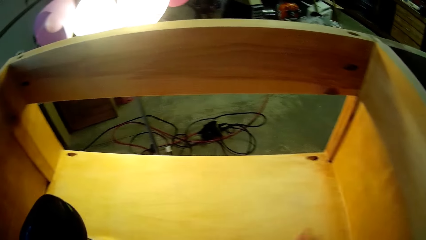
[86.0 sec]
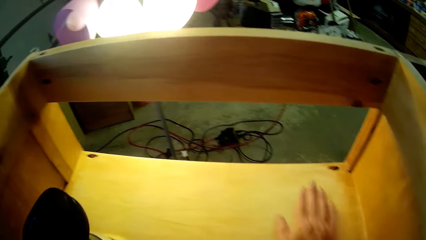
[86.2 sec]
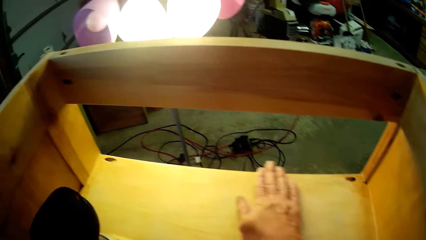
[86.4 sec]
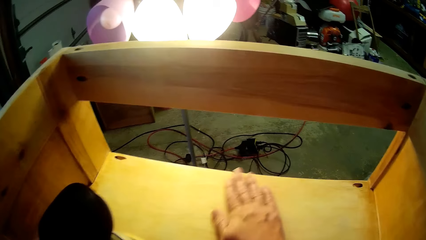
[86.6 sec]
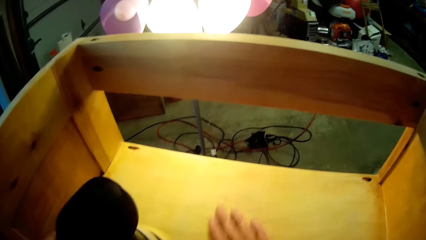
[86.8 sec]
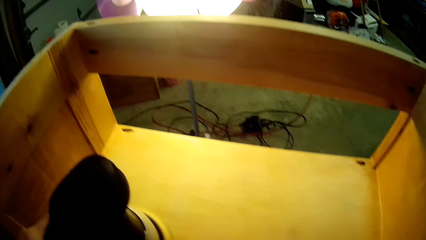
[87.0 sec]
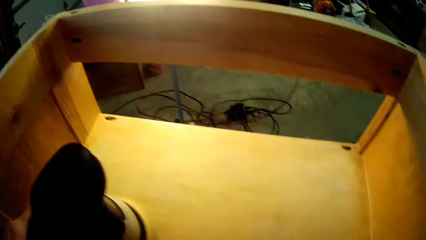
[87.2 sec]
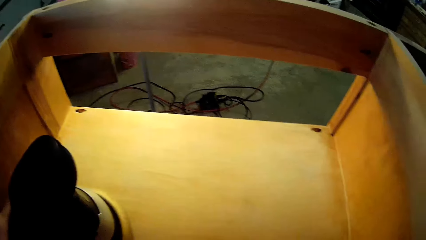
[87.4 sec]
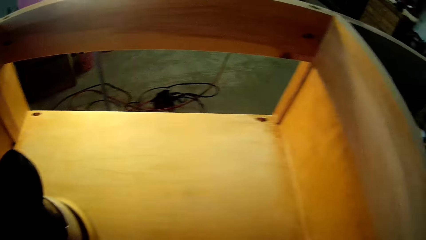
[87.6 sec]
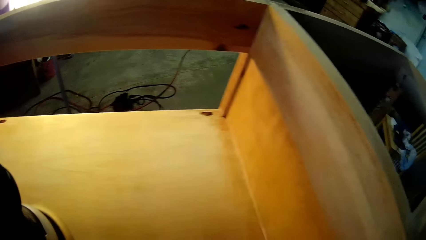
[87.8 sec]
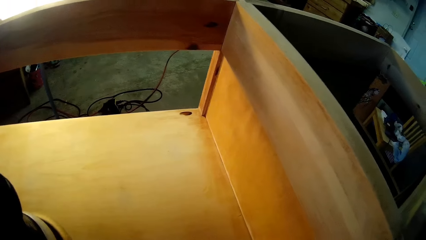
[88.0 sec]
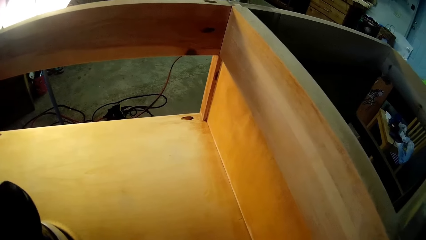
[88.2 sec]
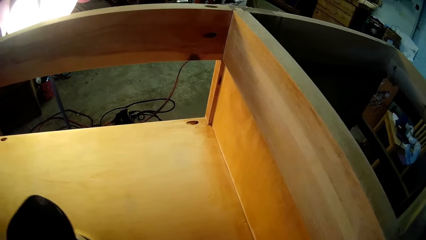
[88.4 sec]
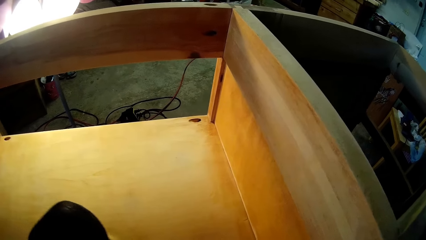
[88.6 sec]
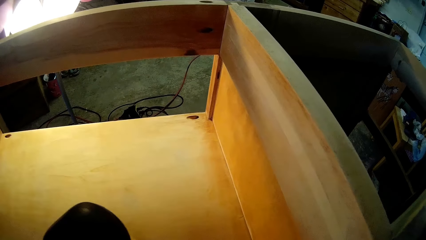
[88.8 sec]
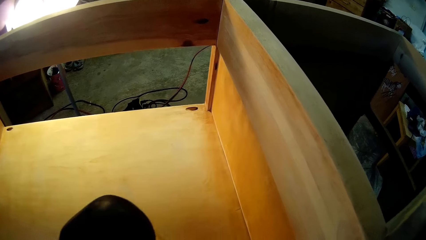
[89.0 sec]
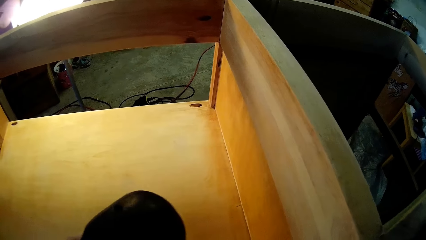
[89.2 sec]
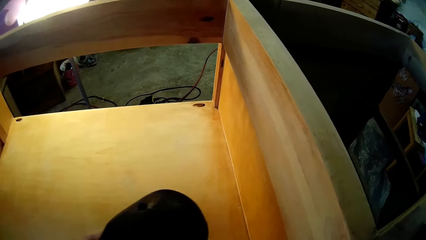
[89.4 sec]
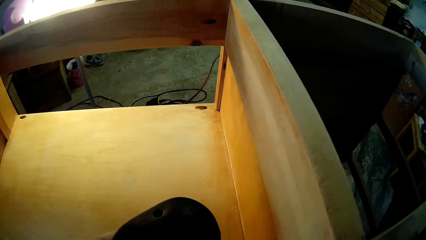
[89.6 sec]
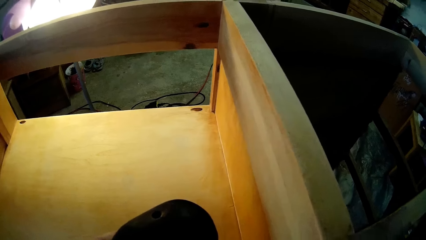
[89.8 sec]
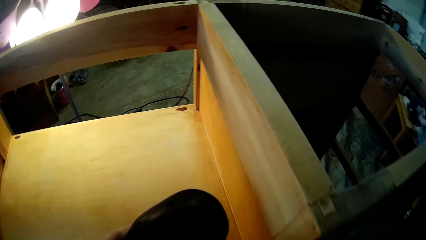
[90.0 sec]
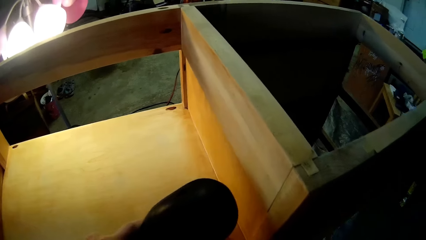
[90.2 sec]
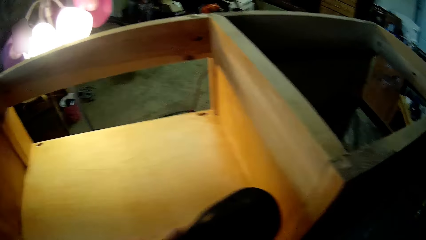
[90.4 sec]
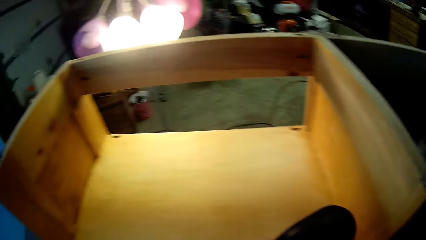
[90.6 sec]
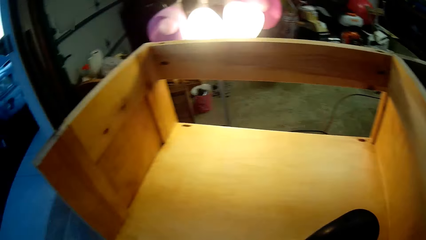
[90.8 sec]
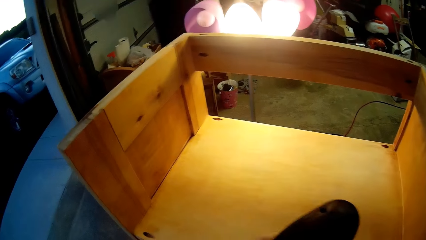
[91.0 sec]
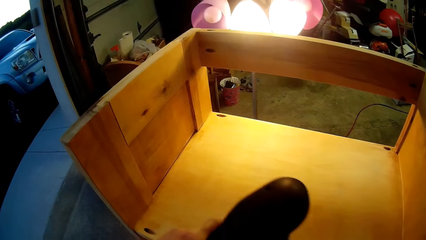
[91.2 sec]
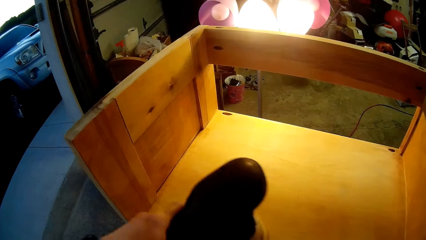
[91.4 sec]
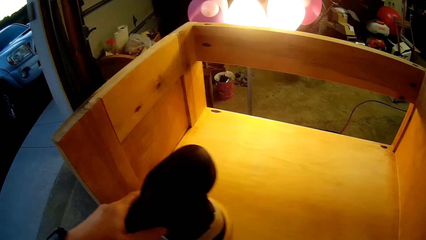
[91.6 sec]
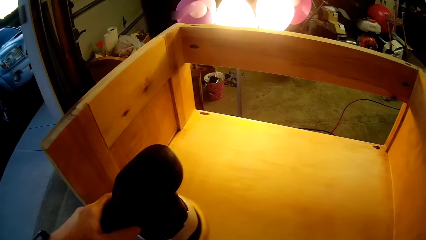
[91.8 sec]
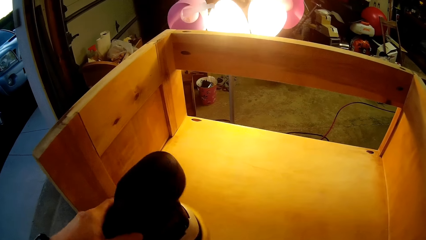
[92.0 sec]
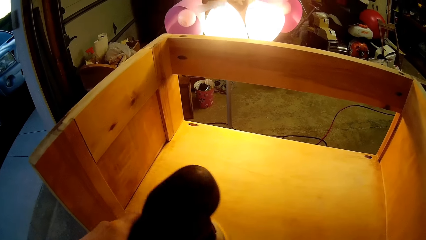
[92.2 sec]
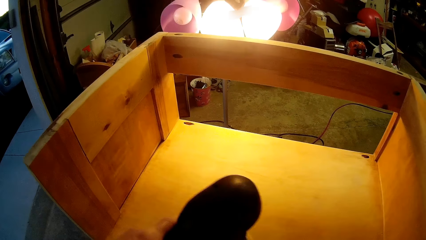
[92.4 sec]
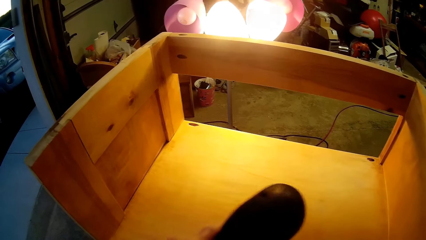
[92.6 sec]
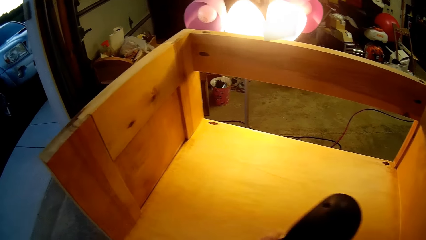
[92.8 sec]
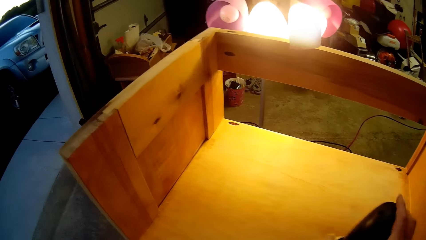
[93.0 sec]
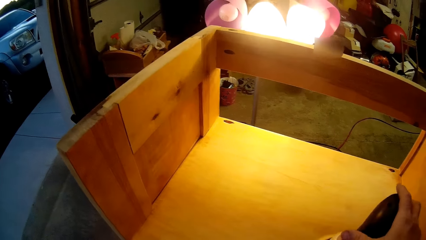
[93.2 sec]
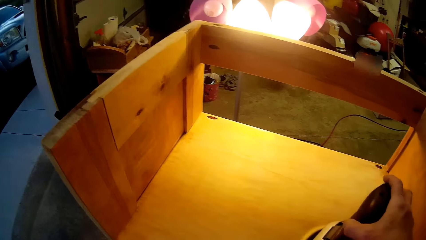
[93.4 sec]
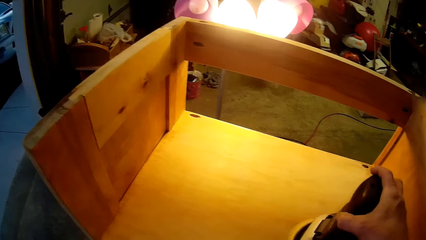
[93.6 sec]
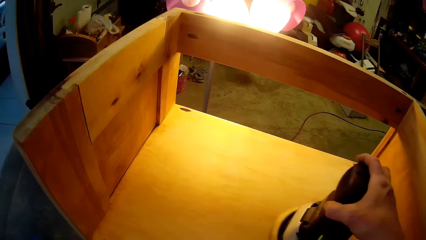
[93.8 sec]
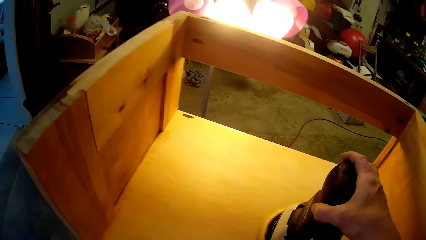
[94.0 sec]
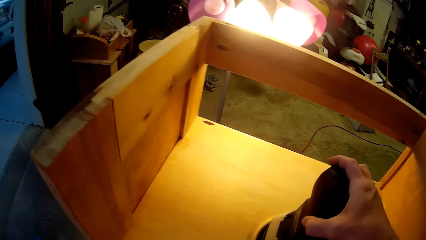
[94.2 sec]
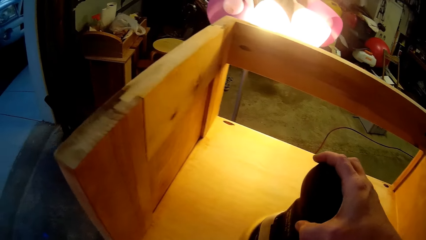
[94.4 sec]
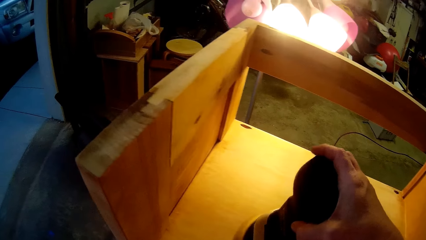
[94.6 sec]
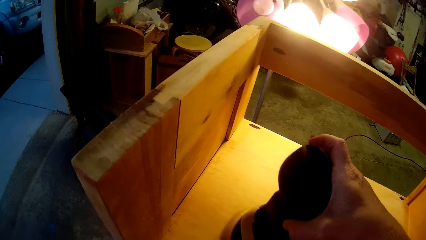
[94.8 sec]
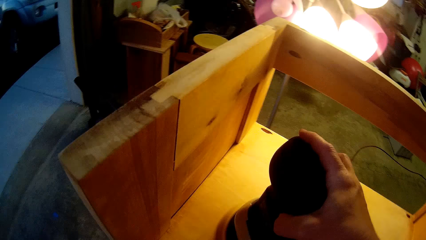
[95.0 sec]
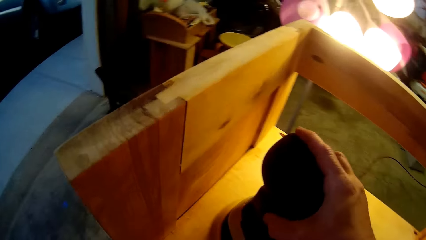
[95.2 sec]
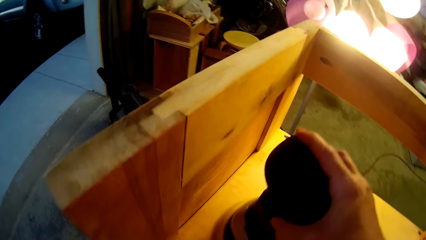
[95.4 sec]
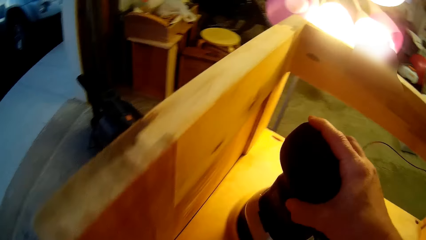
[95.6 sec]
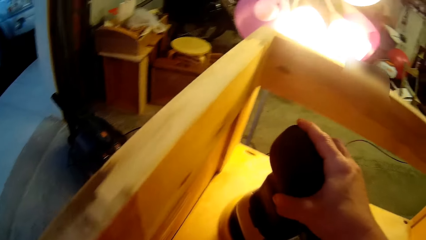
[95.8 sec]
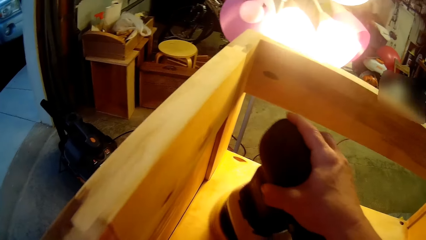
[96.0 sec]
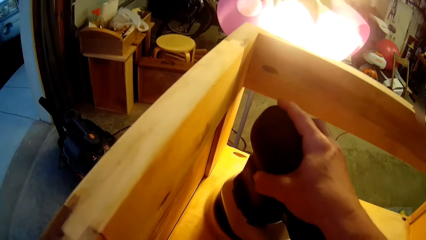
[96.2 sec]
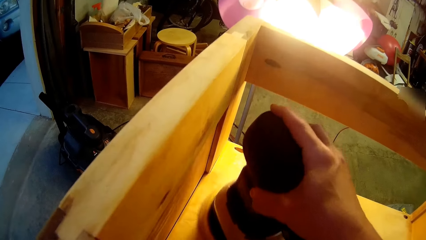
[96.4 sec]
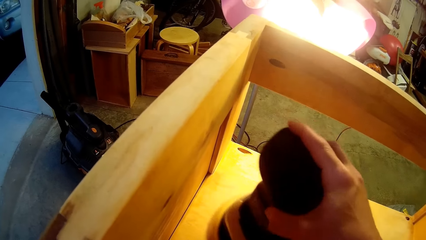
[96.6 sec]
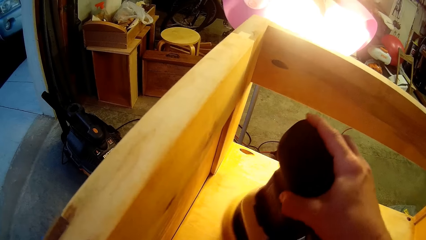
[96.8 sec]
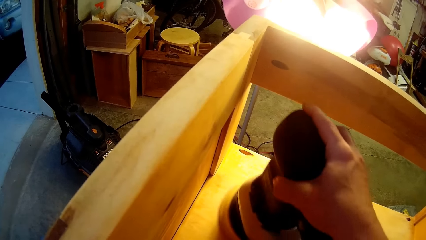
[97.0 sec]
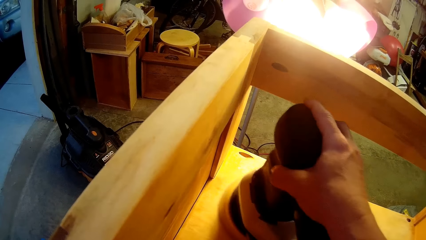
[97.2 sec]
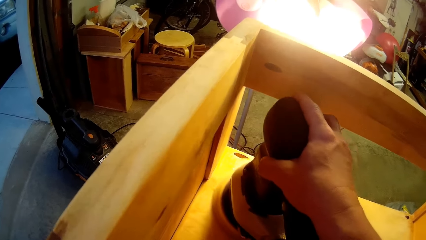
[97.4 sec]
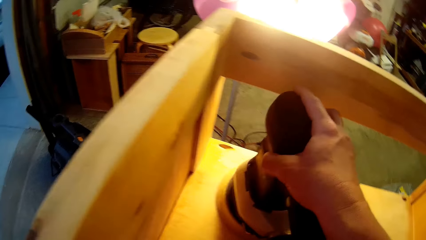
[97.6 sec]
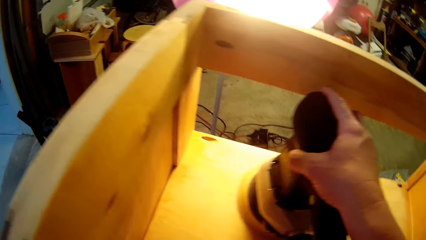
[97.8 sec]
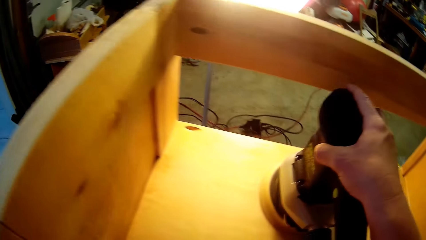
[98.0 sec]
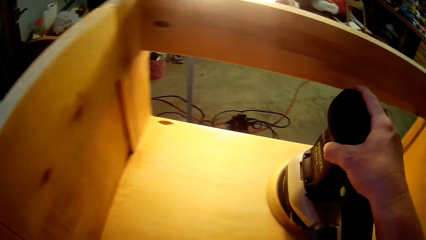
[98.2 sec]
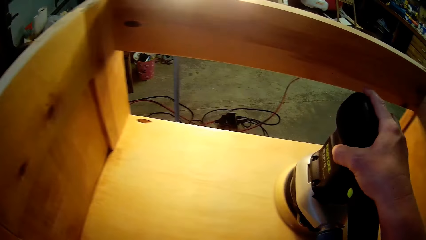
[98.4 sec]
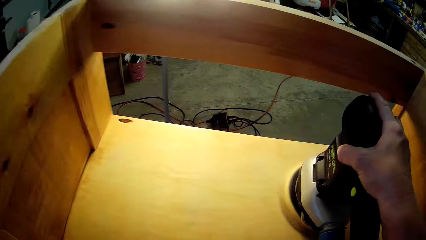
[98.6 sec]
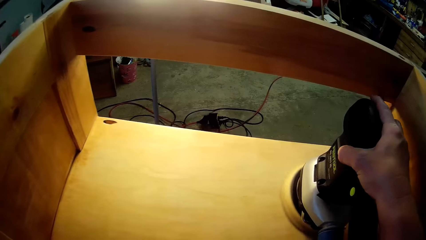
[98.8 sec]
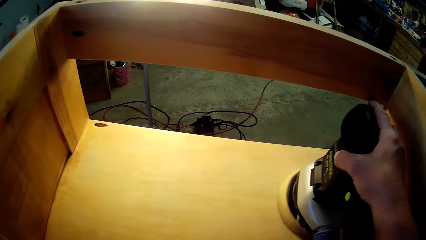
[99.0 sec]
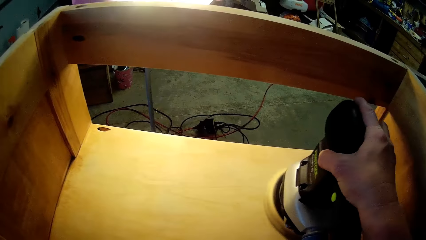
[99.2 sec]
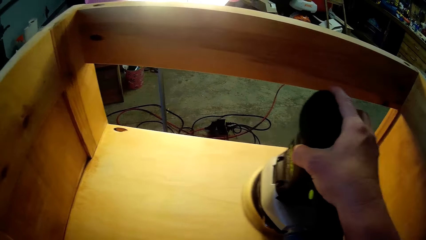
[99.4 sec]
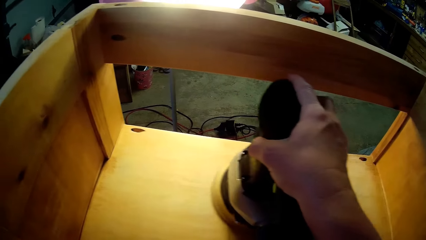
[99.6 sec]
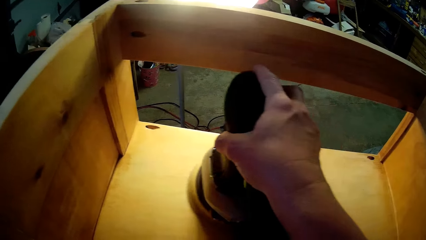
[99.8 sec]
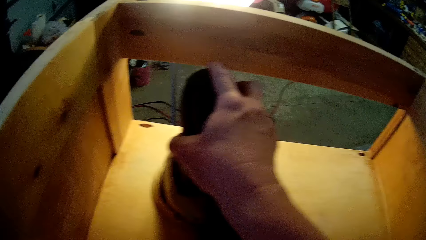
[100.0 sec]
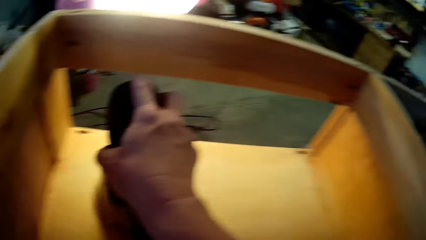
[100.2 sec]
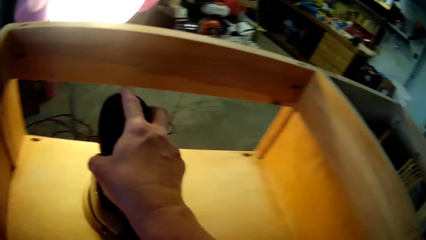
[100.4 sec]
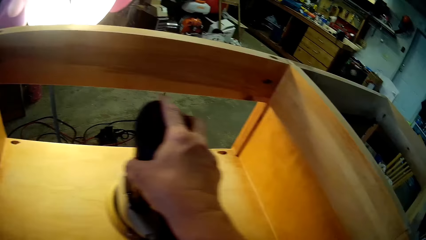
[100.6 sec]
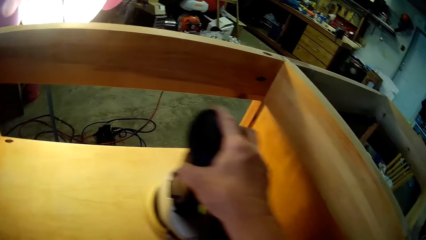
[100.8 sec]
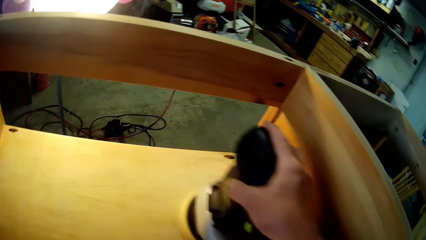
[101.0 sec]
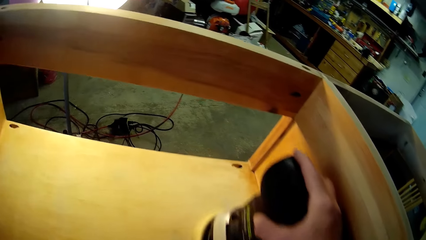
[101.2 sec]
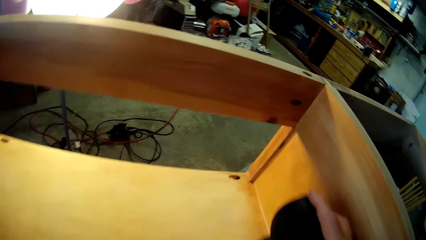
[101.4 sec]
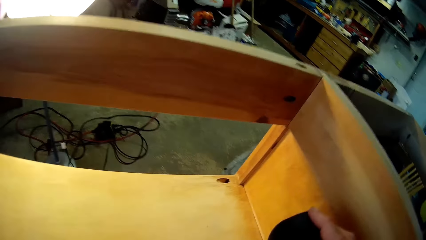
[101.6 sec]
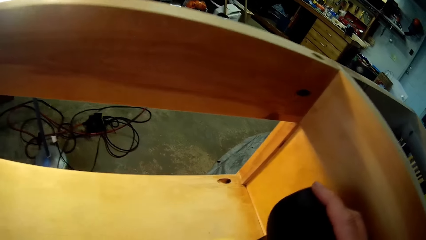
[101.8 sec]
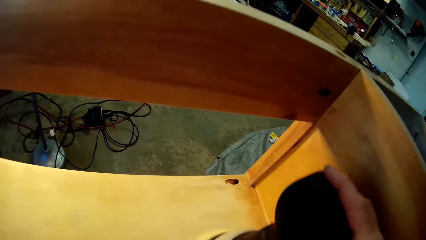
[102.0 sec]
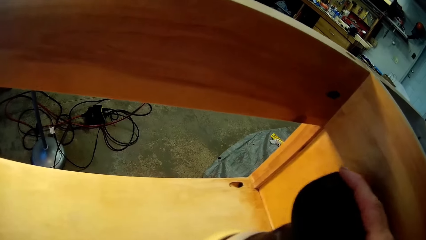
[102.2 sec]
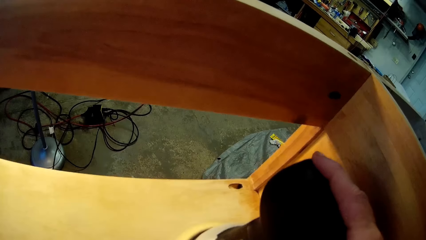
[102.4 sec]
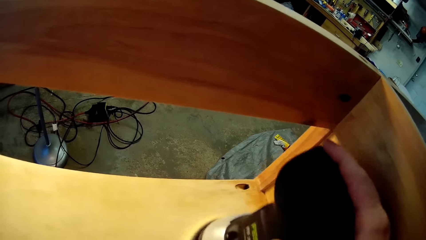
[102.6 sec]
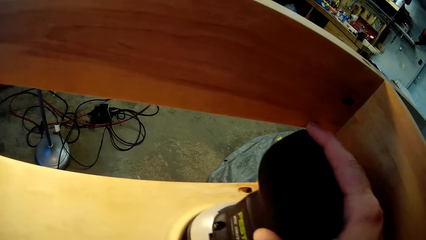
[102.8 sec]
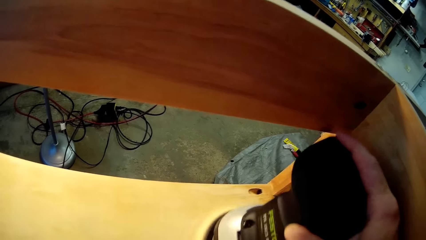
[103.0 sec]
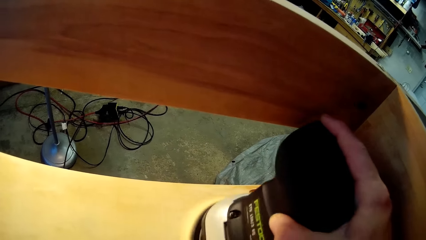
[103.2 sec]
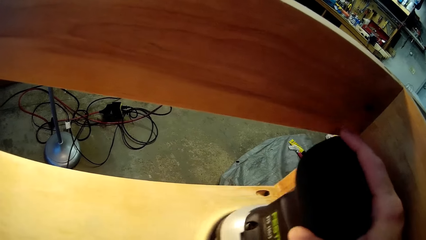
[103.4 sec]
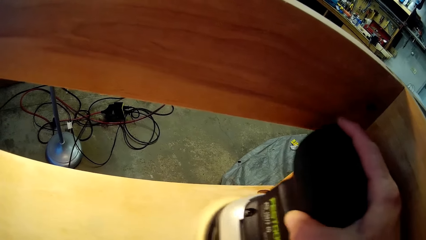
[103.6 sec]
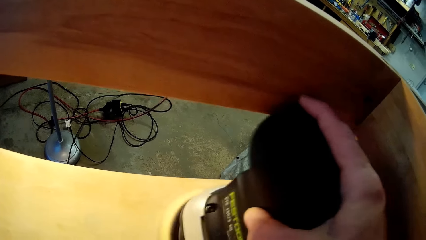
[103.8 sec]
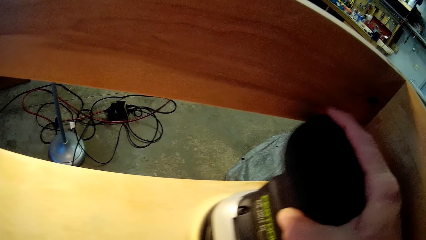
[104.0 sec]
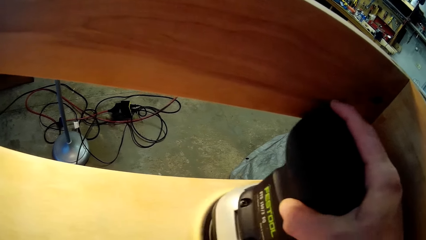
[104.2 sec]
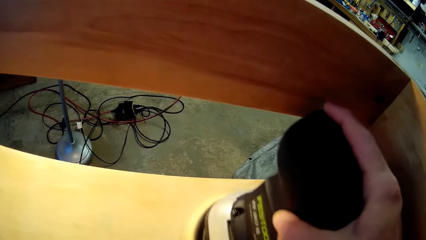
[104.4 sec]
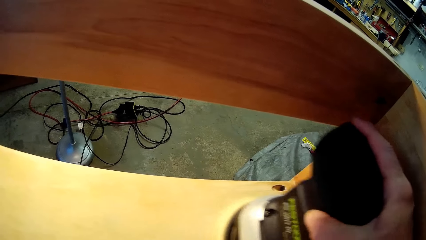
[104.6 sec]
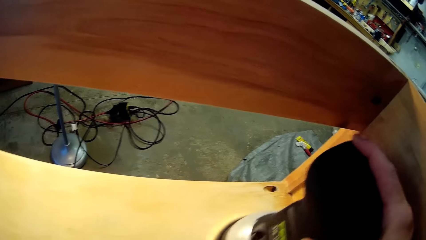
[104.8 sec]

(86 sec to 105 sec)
The camera wearer moves the sanding machine side left. They smoothen the wood using a sander. They move the sanding machine on the right side. They move the sanding machine side left. They hold the sanding machine with the right hand. They move the sanding machine side left. They move the sanding machine on the top left. They move the sanding machine on the top right. They move the sanding machine on the top left. They move the sanding machine to the right side.
